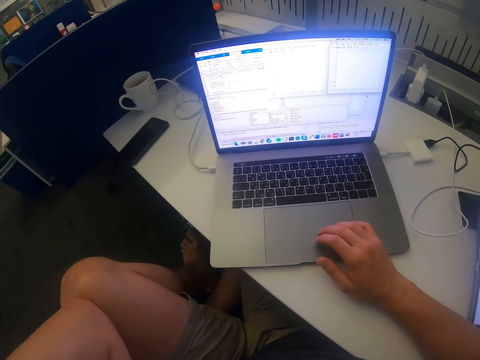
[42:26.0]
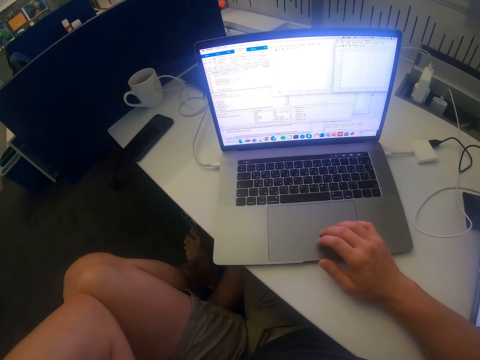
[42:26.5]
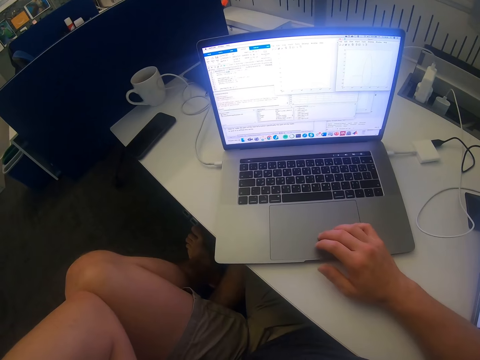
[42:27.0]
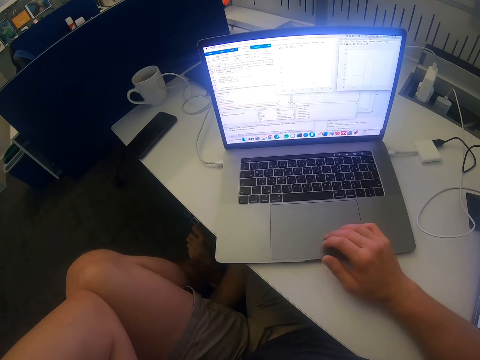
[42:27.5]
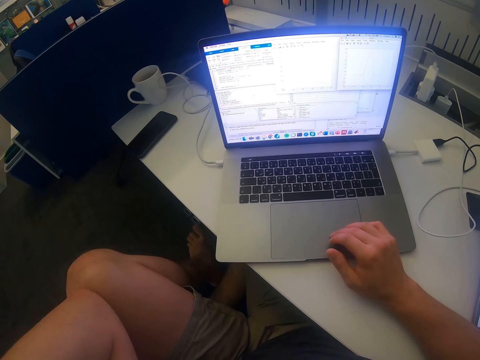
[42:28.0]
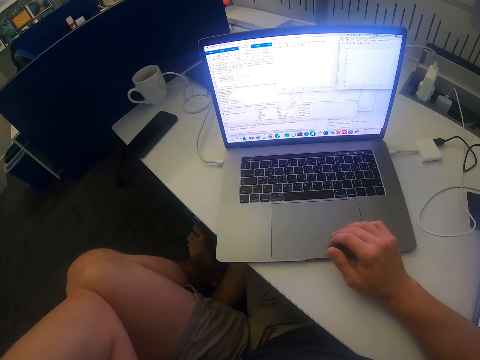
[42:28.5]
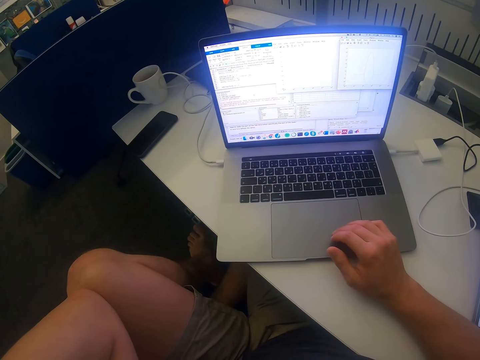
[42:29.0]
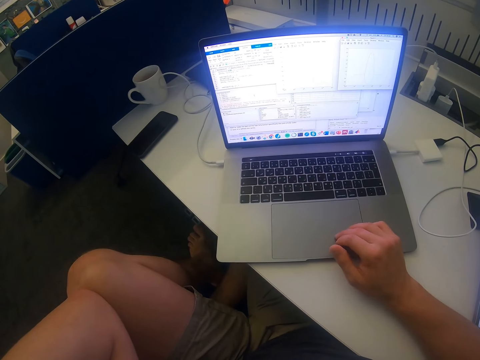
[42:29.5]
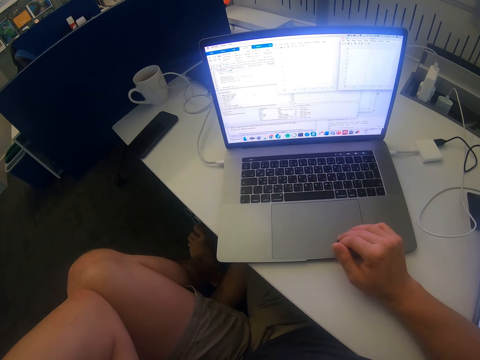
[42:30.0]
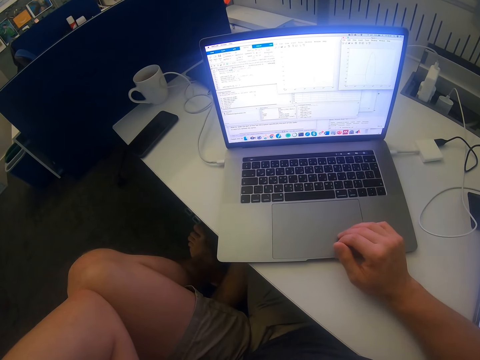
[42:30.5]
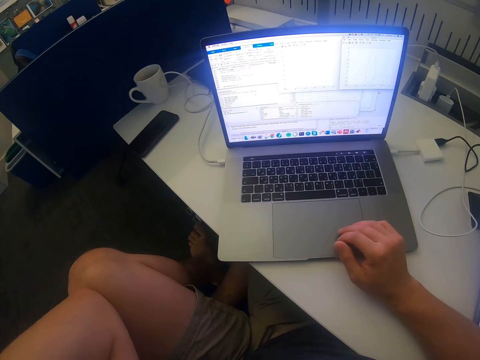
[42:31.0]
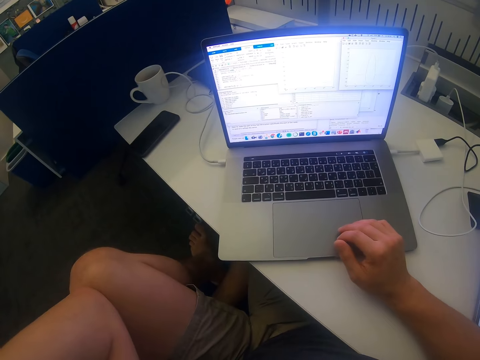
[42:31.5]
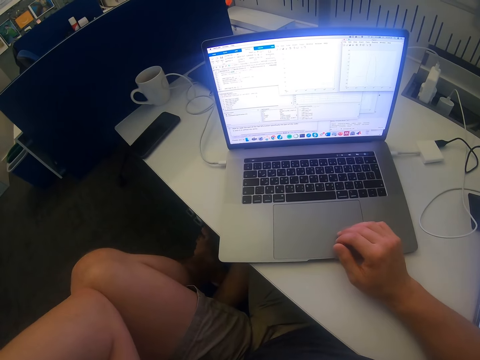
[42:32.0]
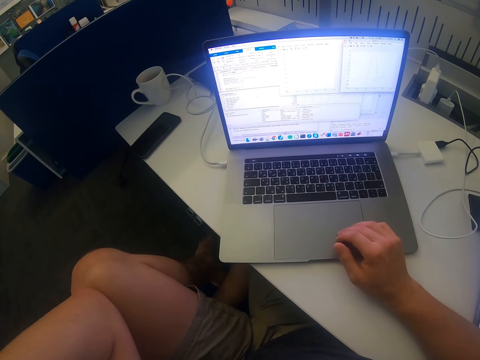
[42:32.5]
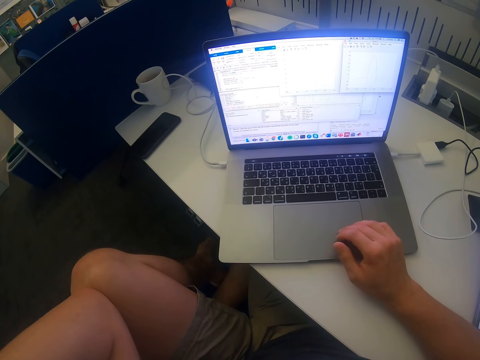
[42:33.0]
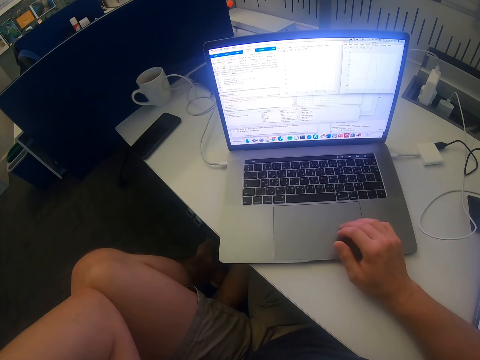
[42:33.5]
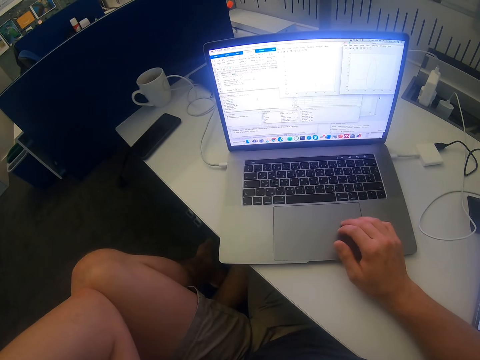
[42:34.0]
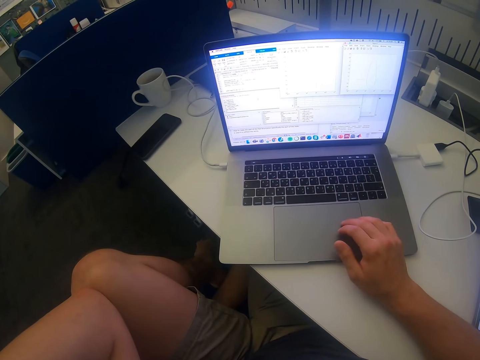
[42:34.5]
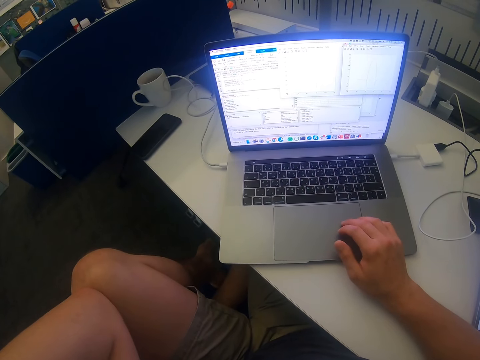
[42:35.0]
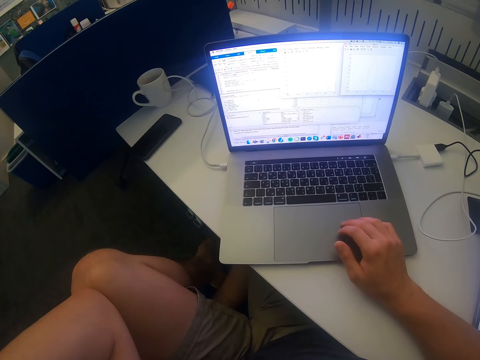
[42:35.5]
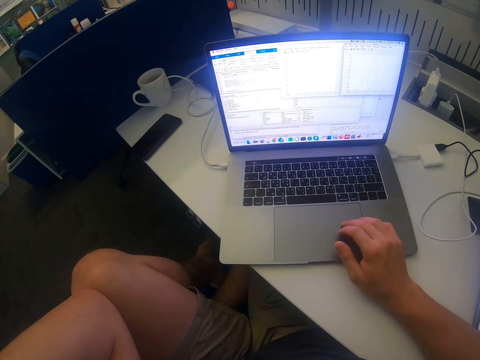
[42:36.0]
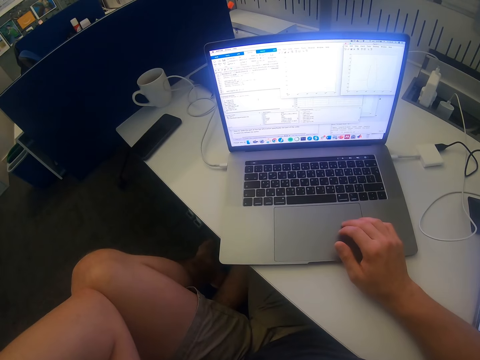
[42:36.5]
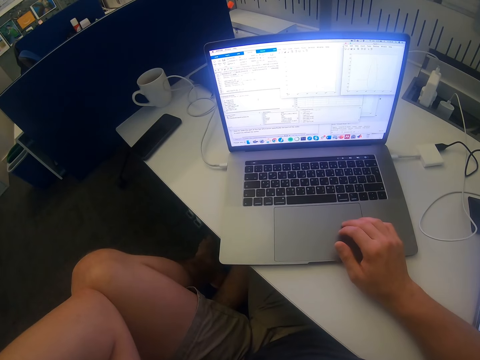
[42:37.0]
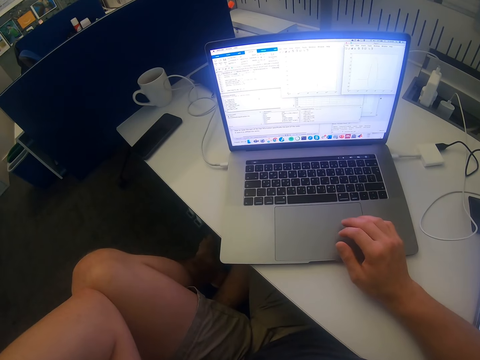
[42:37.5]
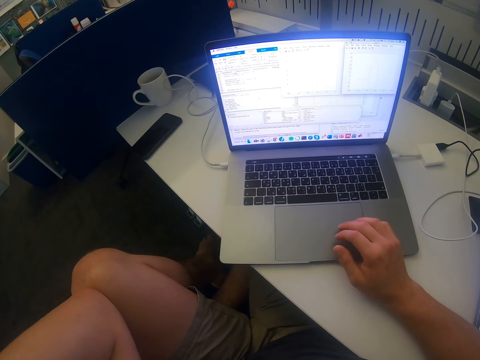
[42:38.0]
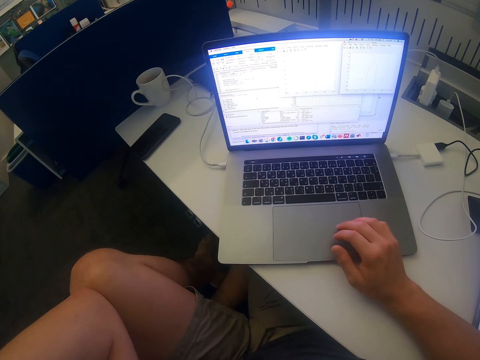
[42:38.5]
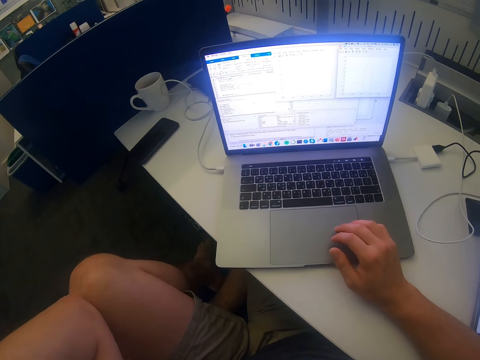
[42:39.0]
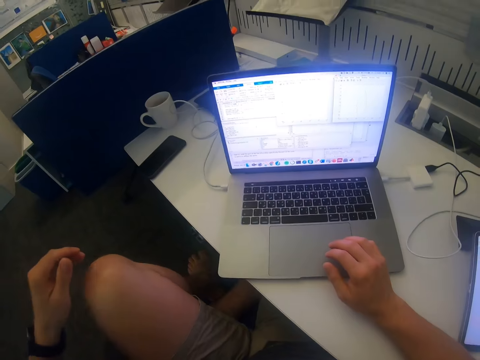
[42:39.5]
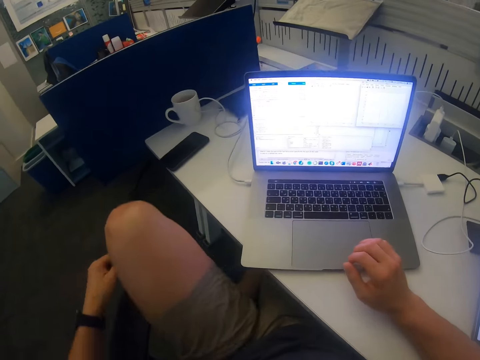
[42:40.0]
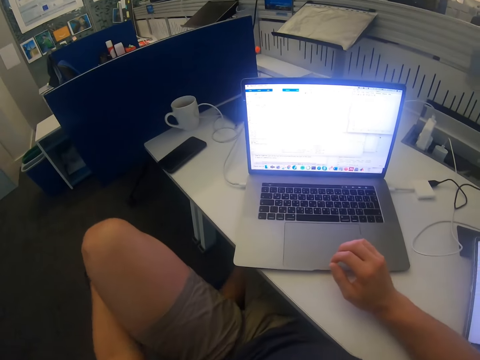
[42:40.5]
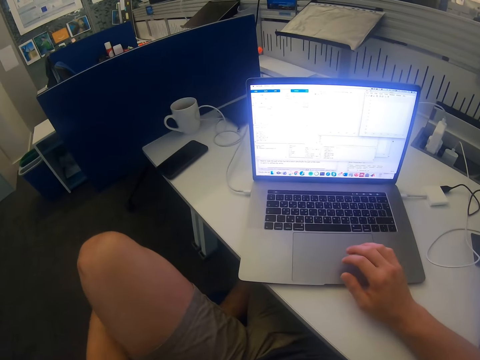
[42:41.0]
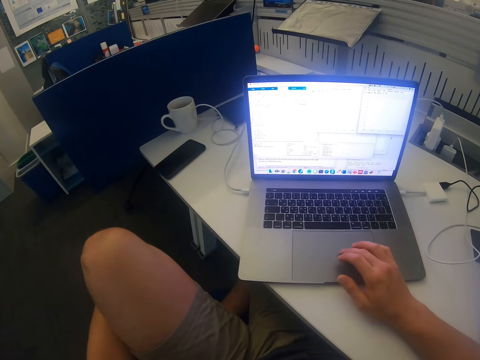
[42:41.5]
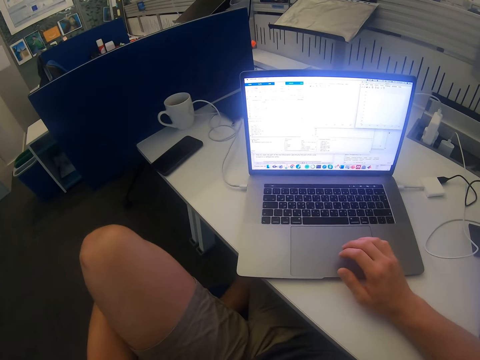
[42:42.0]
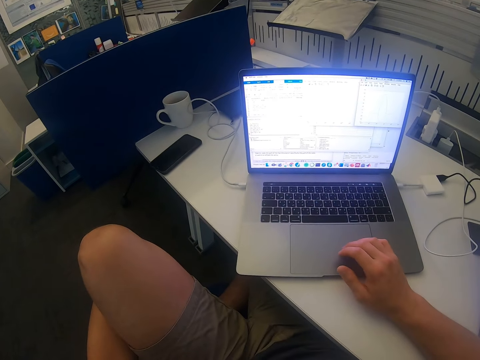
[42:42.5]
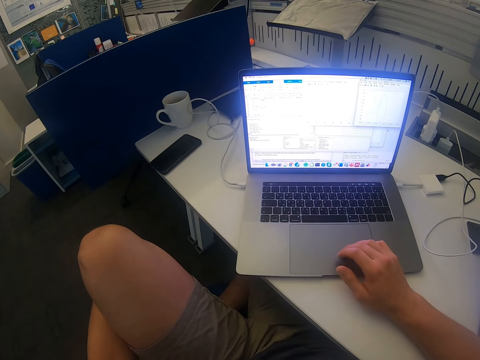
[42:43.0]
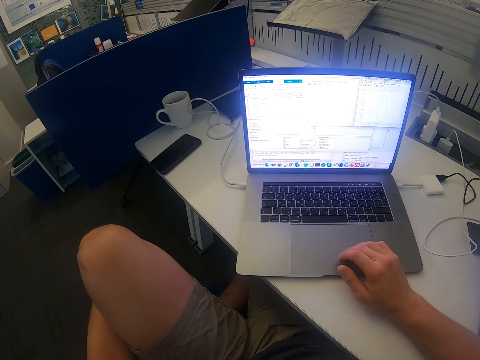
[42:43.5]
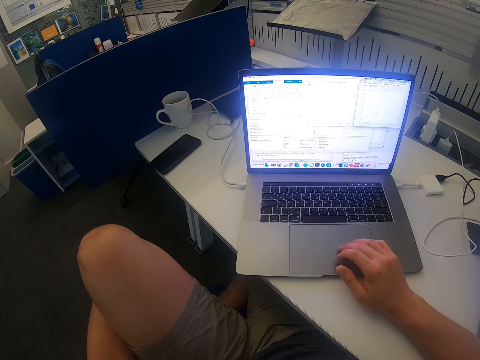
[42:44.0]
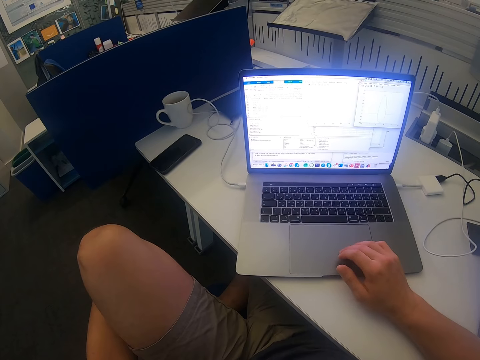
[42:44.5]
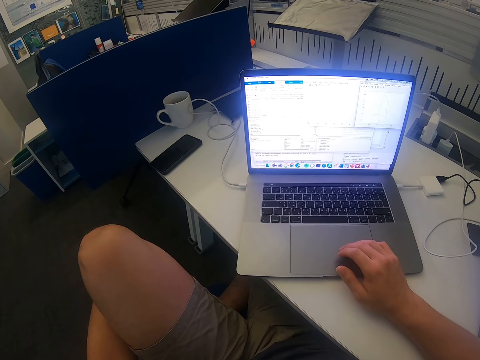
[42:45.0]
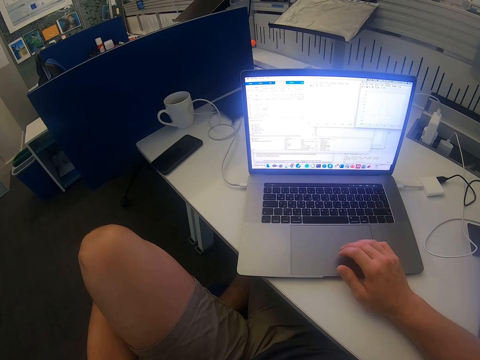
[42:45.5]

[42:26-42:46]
The camera wearer swings the left hand. They use the laptop.

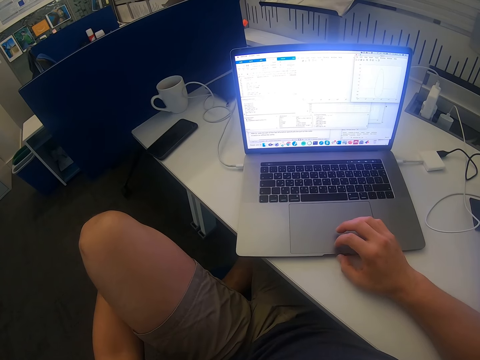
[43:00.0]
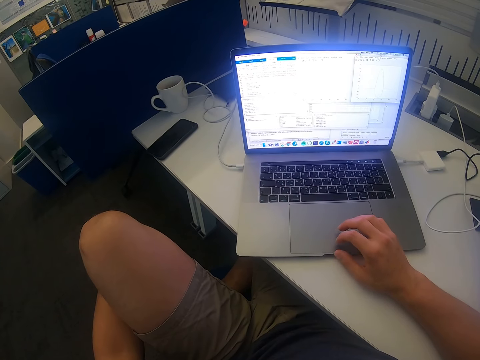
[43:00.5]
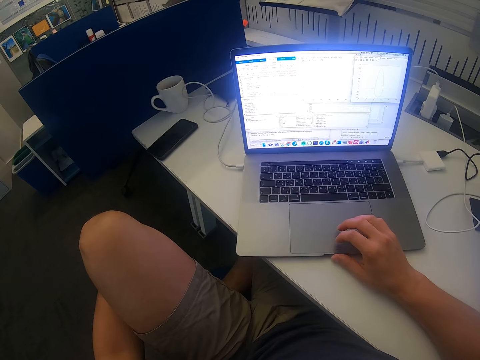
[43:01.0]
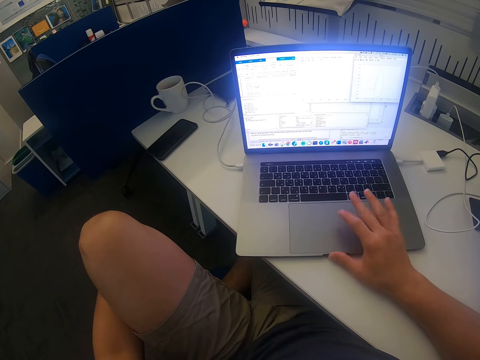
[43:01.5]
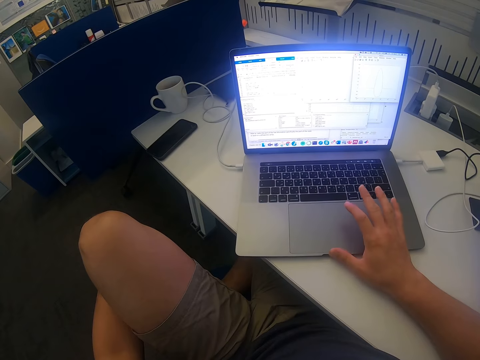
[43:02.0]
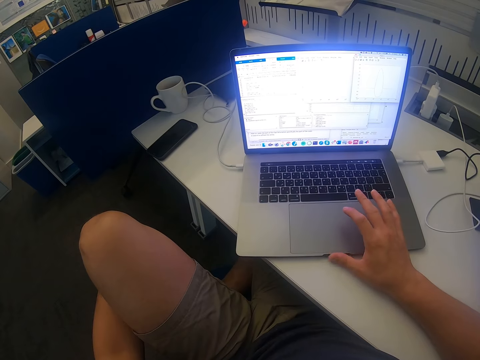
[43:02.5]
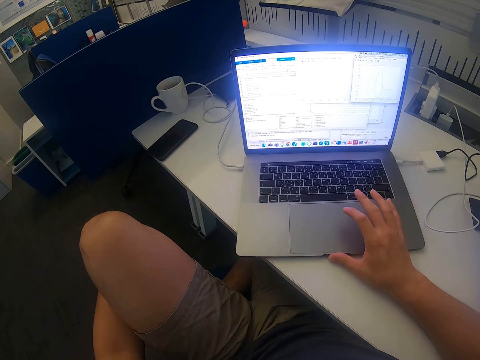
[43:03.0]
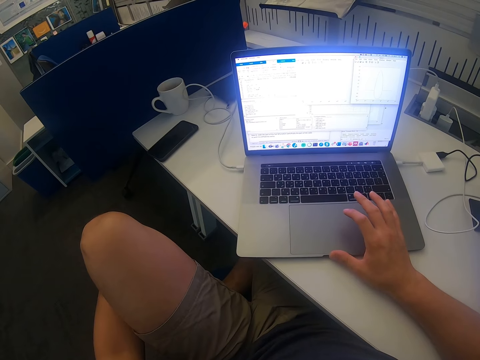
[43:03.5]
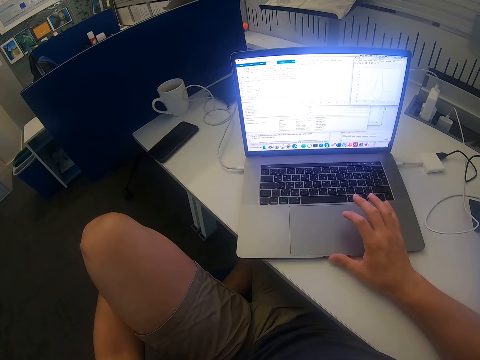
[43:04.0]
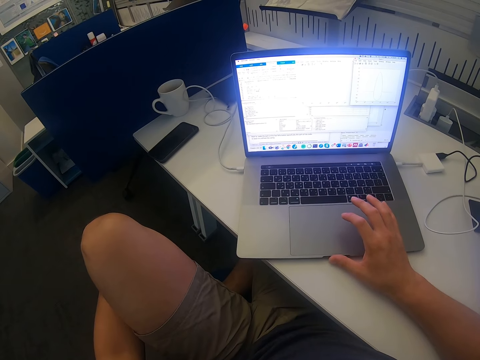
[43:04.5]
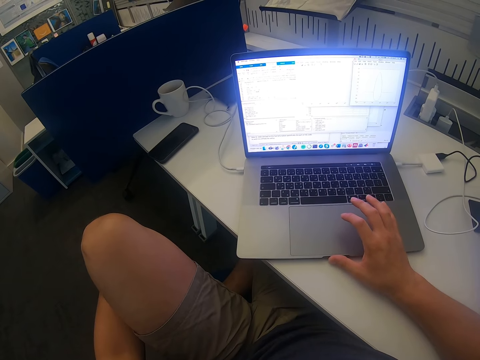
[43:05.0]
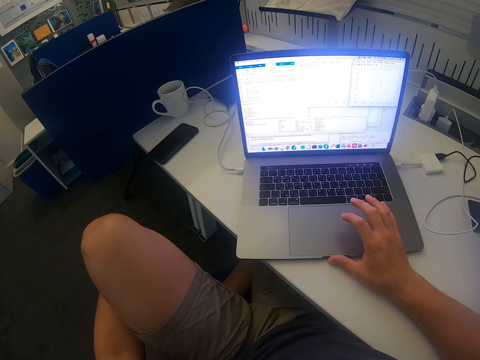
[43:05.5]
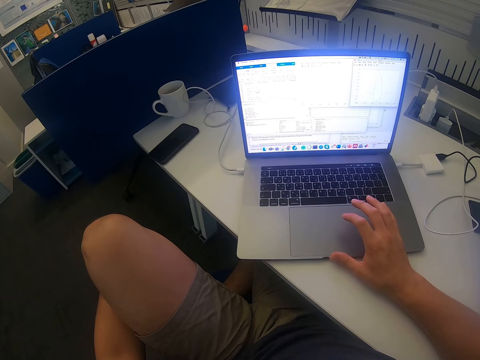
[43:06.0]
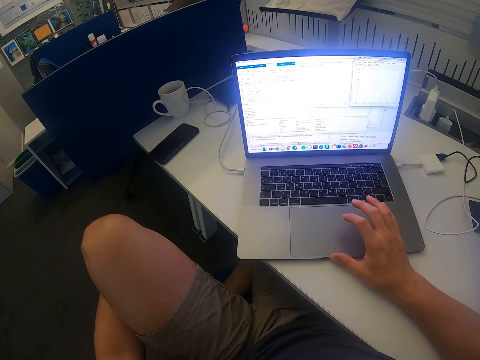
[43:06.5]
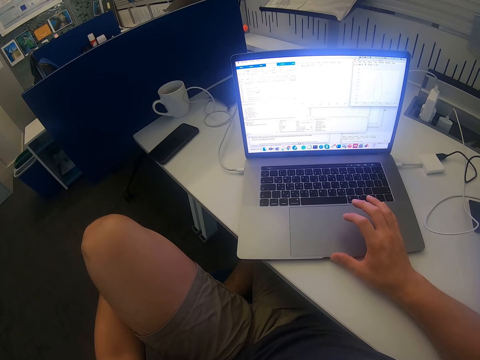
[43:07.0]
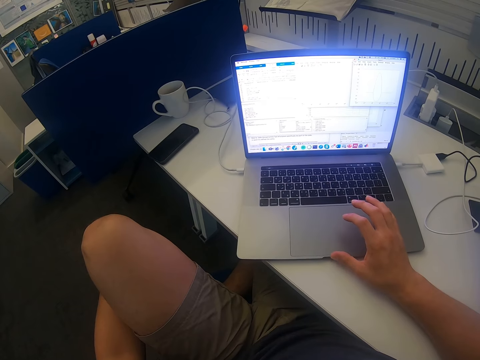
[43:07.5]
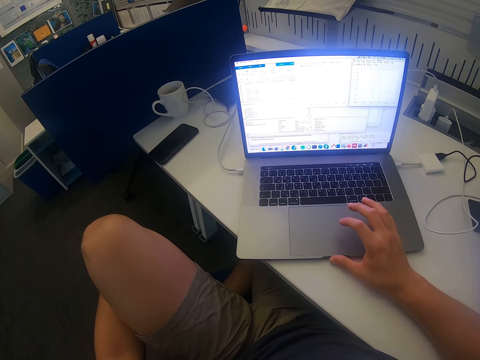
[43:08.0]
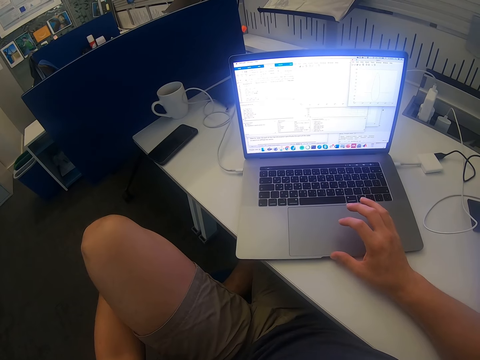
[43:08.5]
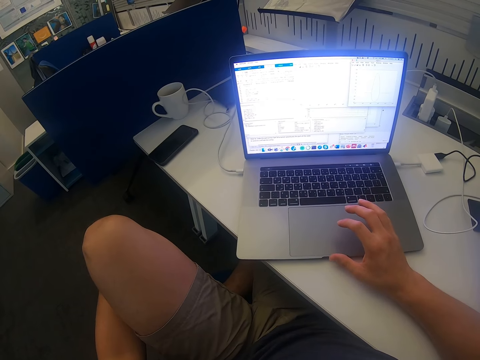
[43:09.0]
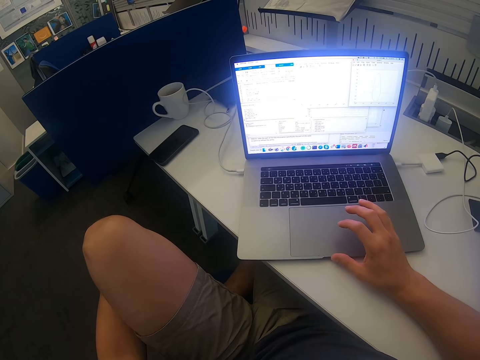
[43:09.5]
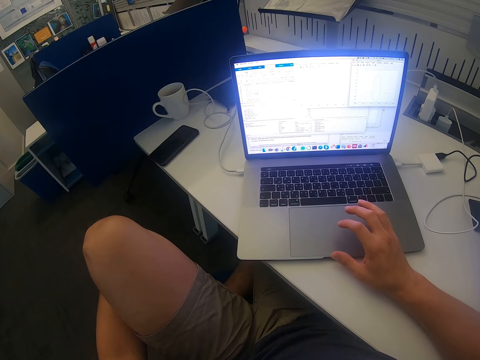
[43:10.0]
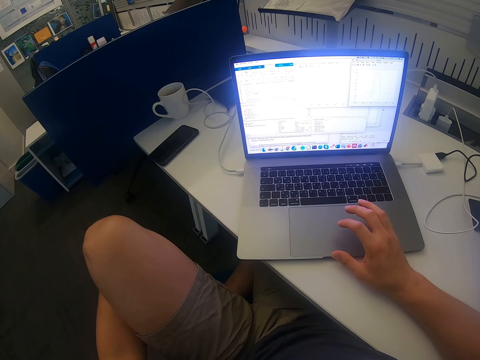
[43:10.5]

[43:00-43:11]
The camera wearer raises the fingers from the touchpad.
